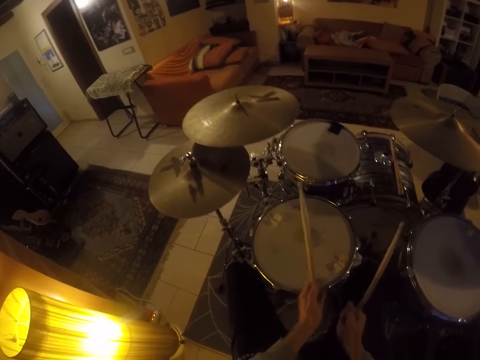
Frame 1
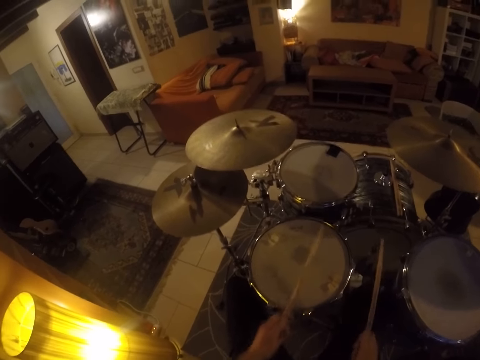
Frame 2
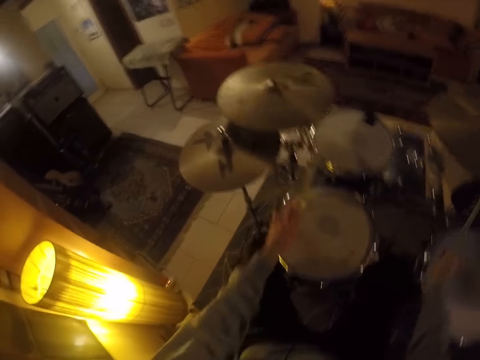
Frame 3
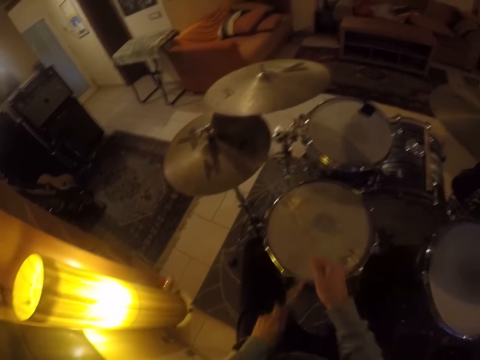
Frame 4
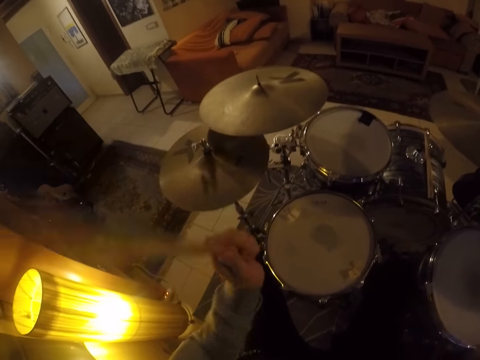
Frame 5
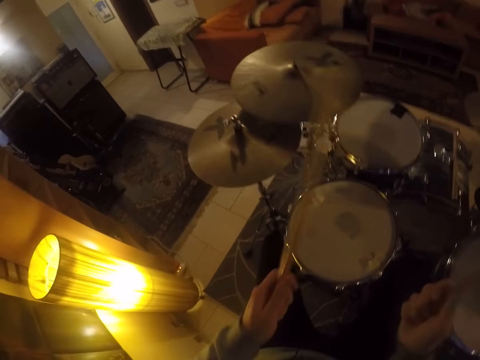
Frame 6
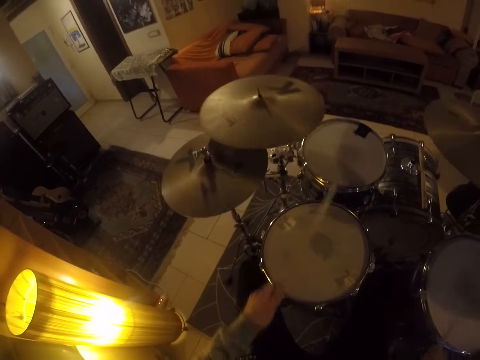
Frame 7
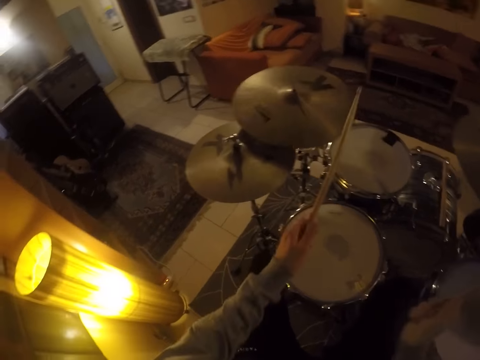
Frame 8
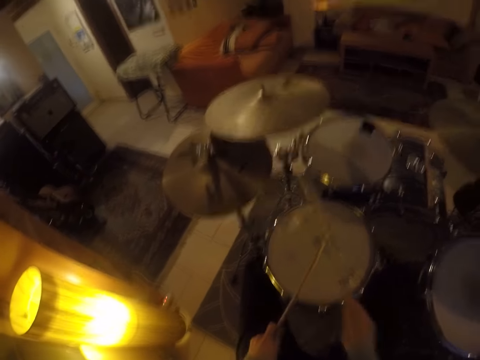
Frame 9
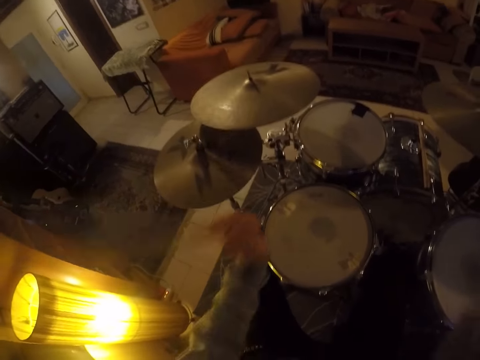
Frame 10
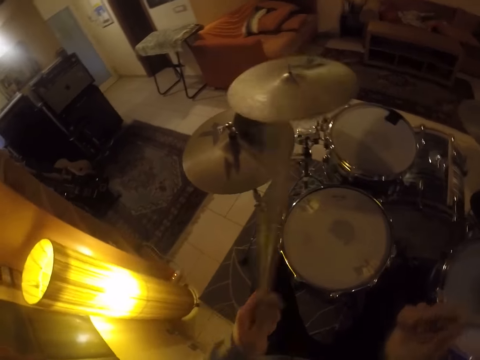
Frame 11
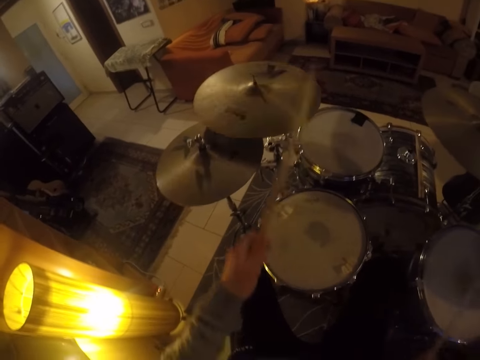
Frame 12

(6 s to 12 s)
The camera wearer passes the drumstick to the right hand. He beats a drum set with the drumsticks in both hands.

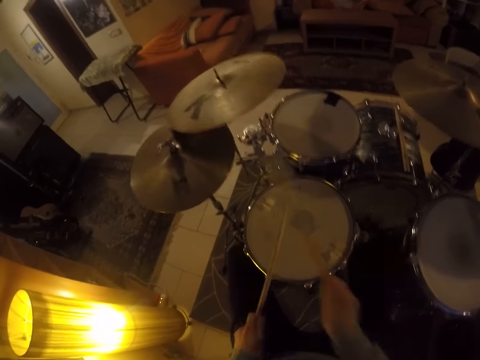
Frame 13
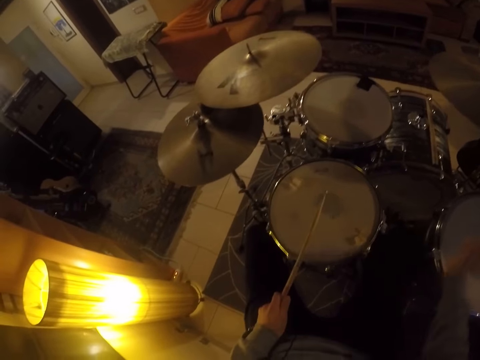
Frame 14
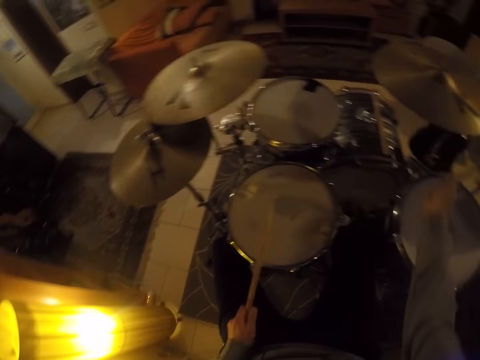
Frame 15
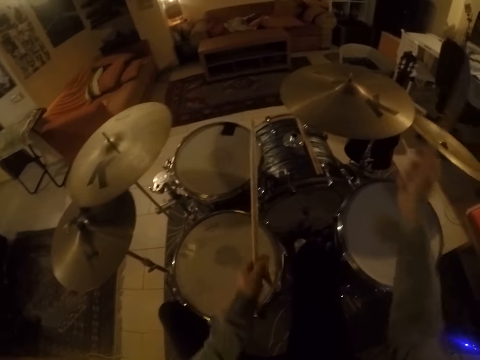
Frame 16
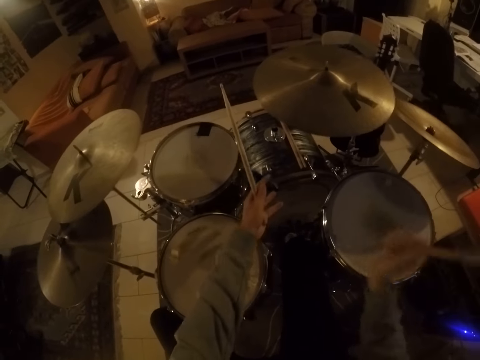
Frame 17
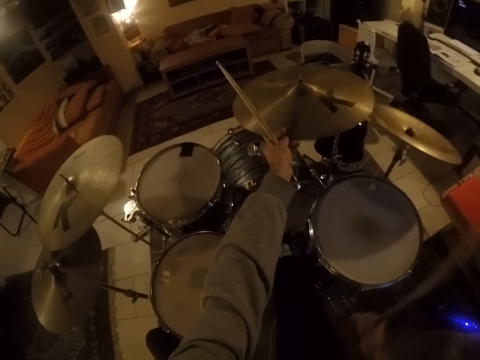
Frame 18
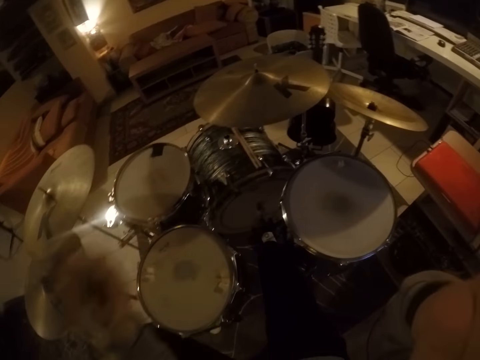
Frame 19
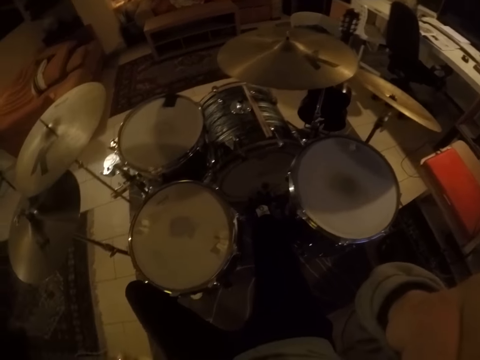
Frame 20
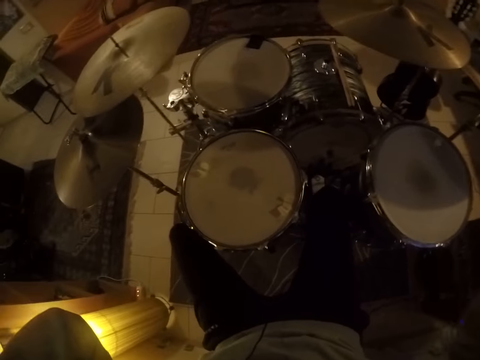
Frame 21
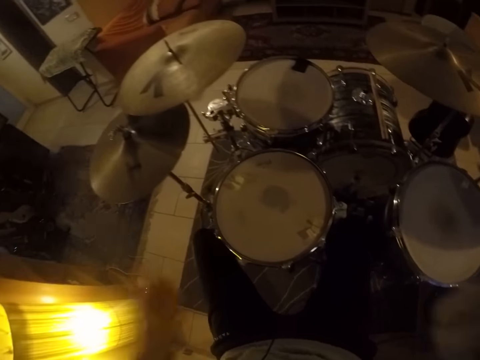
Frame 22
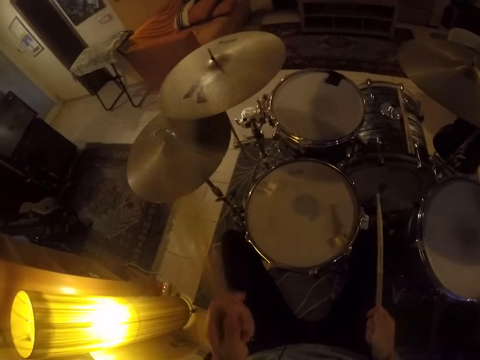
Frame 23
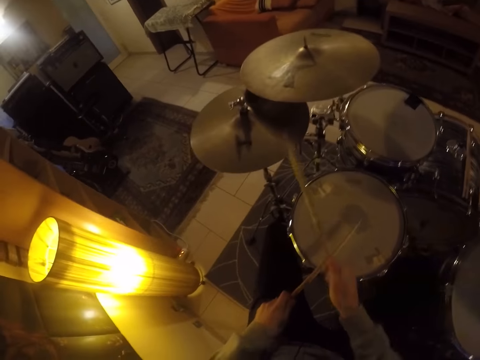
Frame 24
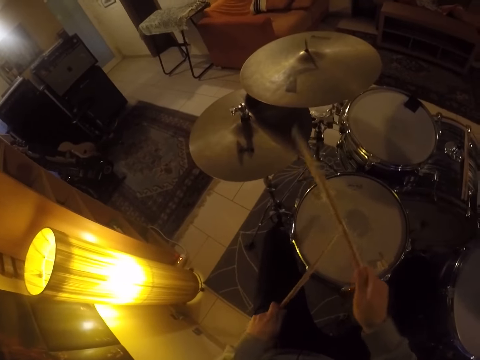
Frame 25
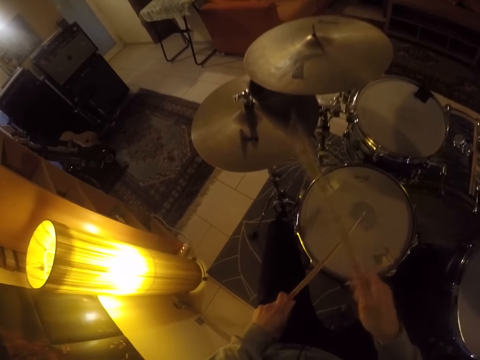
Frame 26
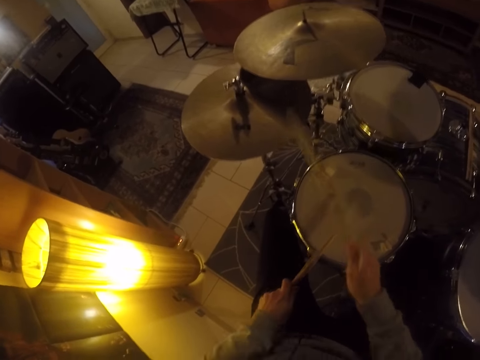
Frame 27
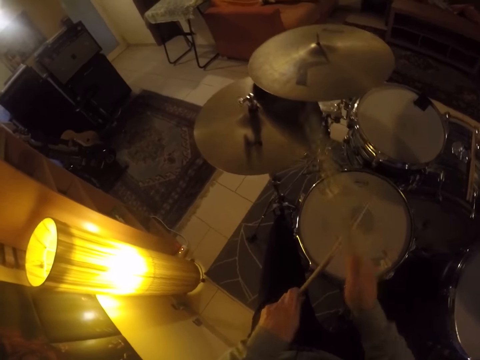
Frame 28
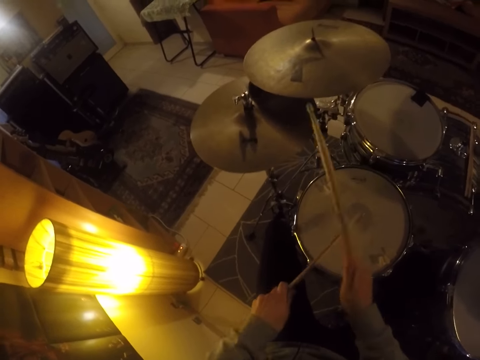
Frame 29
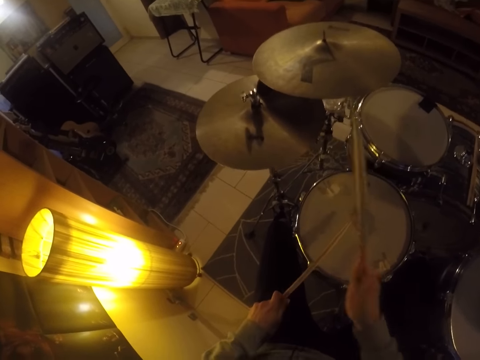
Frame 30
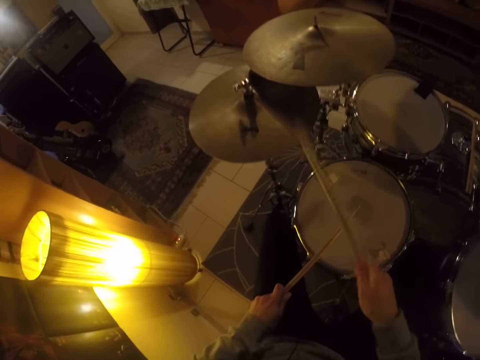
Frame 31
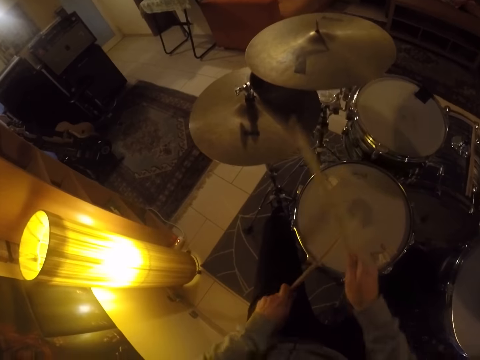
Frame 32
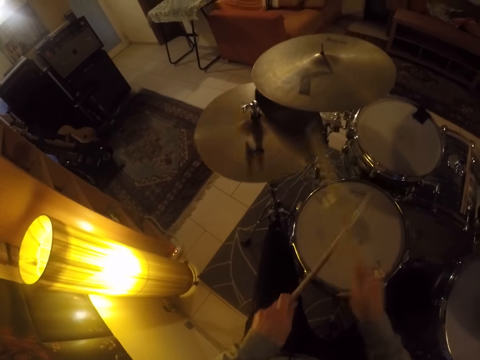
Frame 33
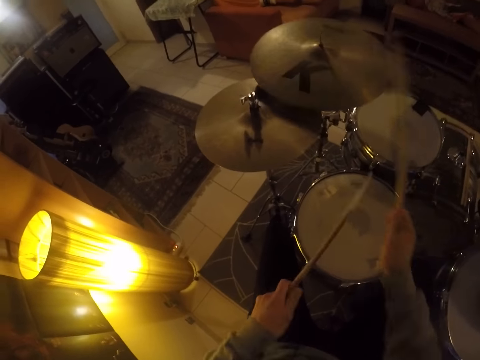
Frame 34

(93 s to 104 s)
The camera wearer touches the ride cymbal with his right hand. He touches the ride cymbal with his left hand. He holds the drum plate with his left hand. He adjusts a camera with his right hand. He beats the drum set with the drumsticks in both hands.

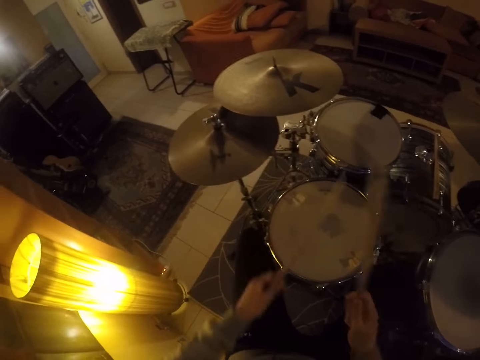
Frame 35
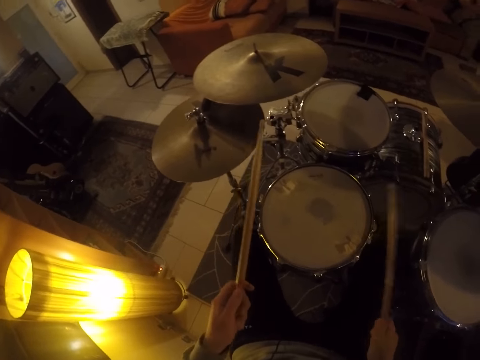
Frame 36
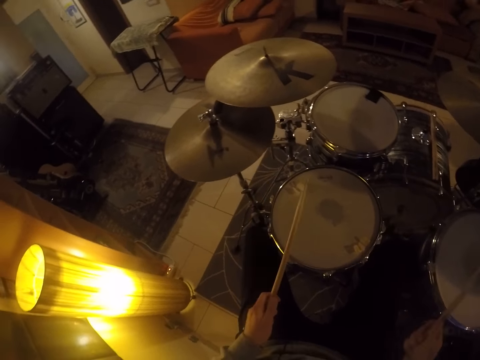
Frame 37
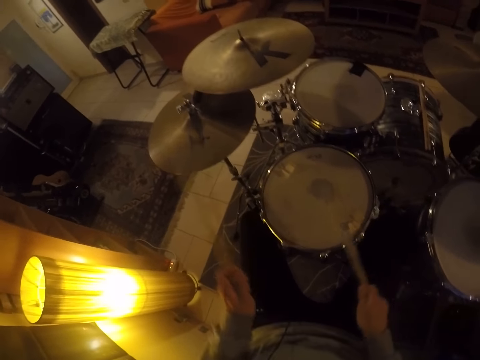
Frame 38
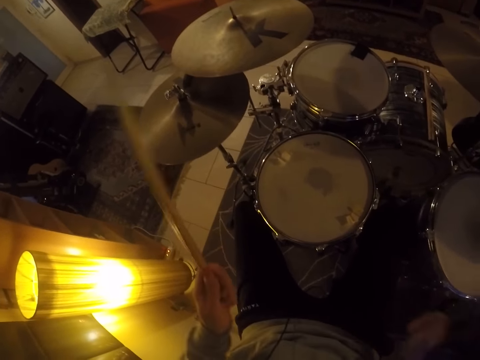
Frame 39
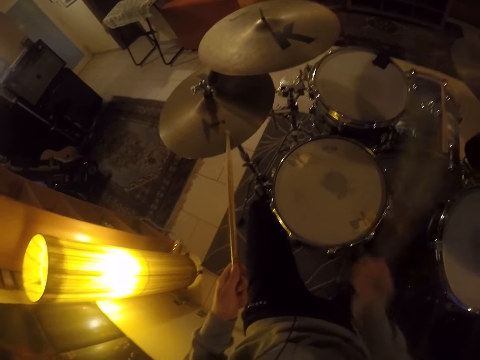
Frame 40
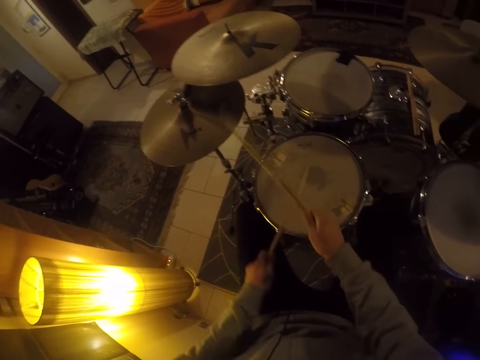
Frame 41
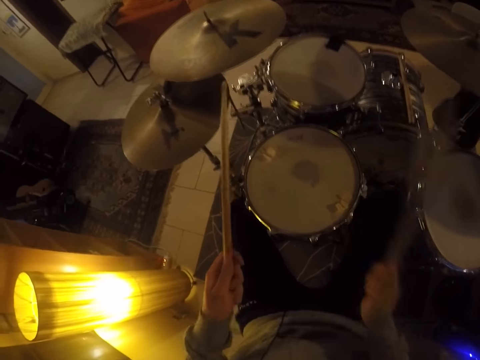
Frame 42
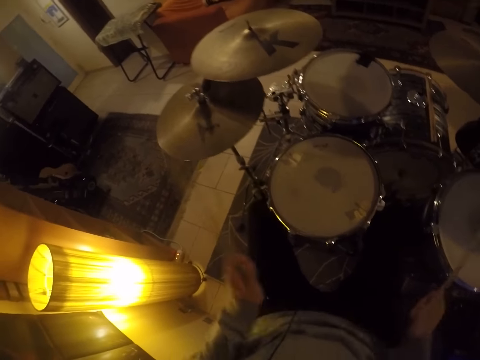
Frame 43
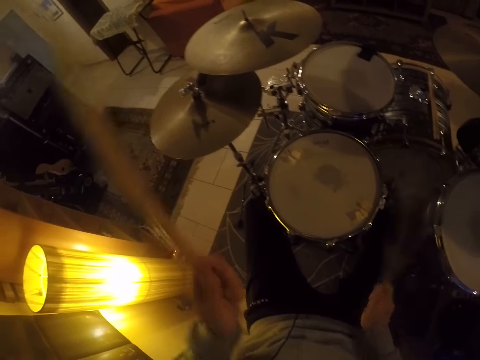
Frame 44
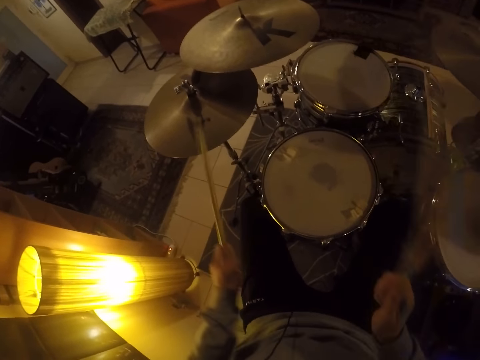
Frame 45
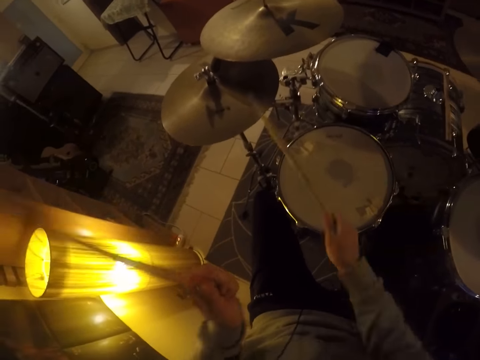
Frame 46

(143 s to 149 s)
The camera wearer touches the crash cymbal with his left hand. He holds the drum plate with his left hand. He beats the drum set with the drumsticks in both hands.

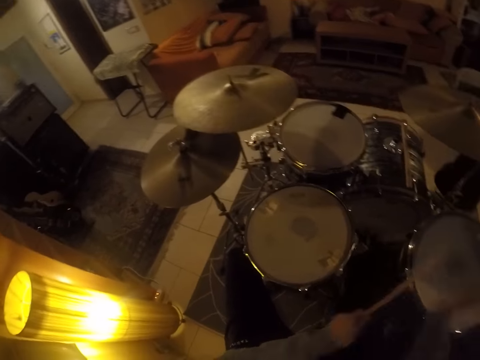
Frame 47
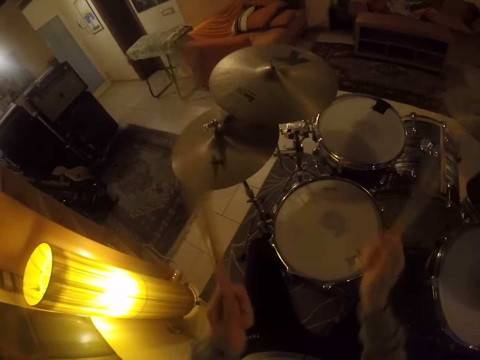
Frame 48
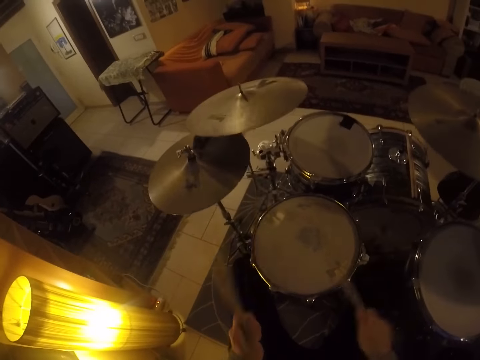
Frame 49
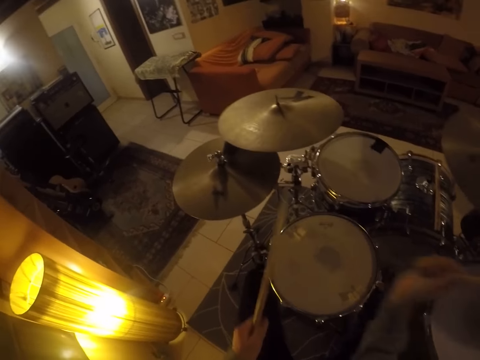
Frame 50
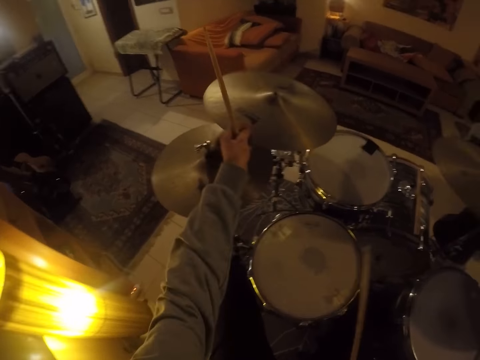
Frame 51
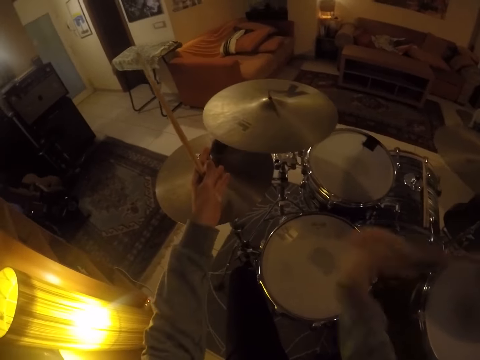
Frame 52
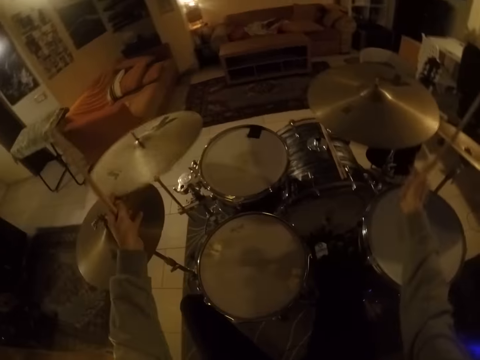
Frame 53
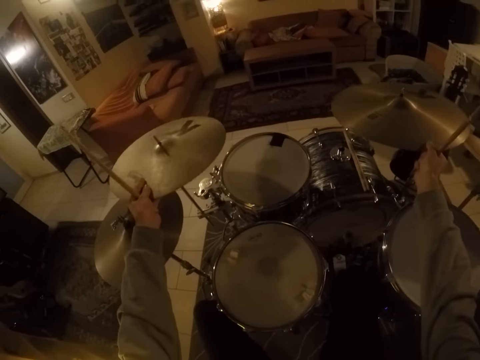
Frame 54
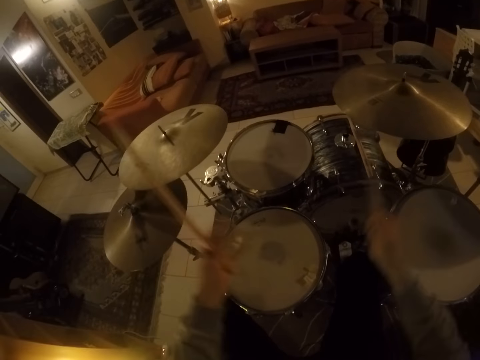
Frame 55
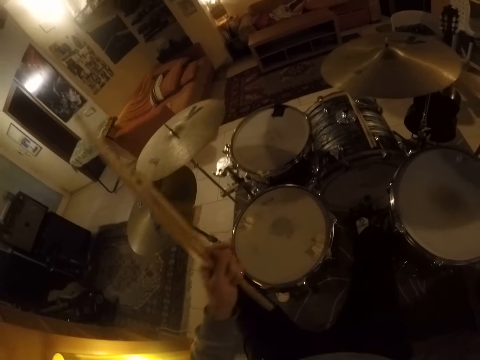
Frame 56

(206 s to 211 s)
The camera wearer holds the drum plate with his left hand. He touches the crash cymbal with his left hand. He plays the drum with drumsticks with his right hand. He touches the ride cymbal with his right hand. He holds the drum plate with his hands. He touches the crash cymbal with his left hand.
